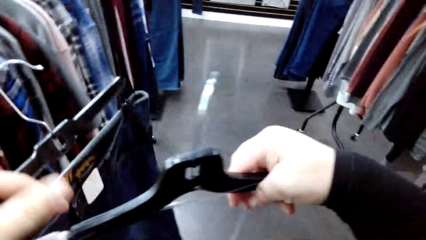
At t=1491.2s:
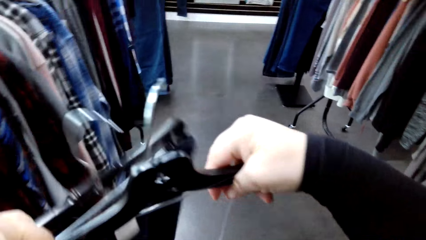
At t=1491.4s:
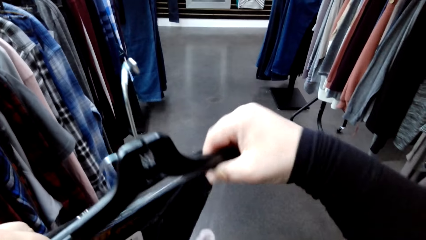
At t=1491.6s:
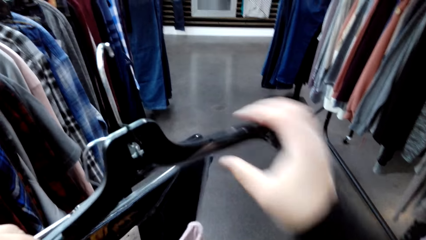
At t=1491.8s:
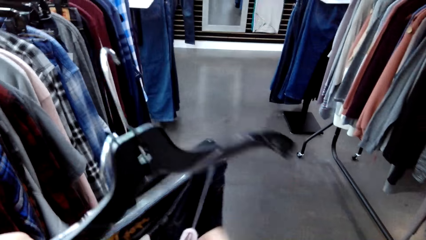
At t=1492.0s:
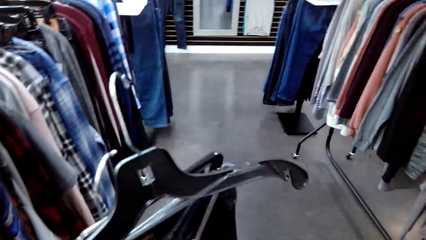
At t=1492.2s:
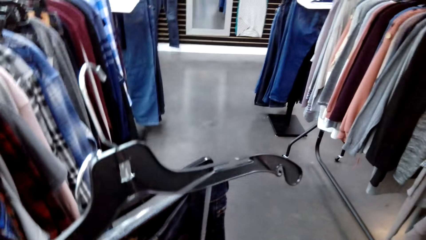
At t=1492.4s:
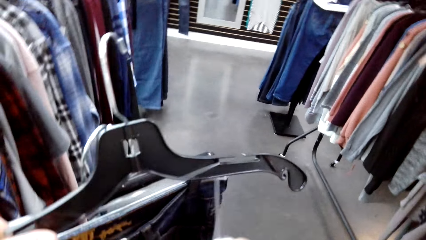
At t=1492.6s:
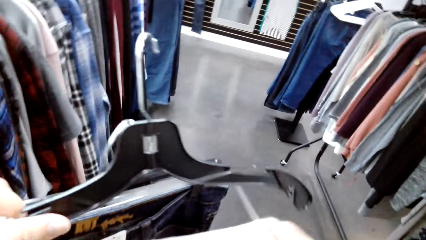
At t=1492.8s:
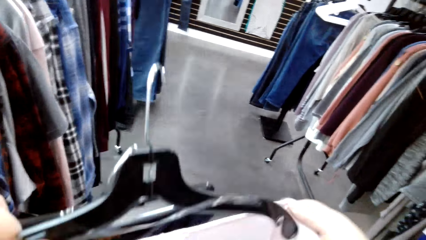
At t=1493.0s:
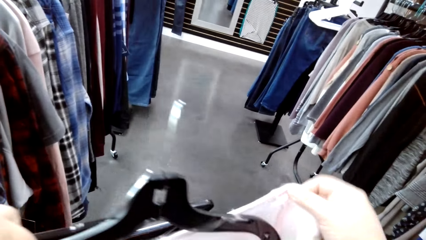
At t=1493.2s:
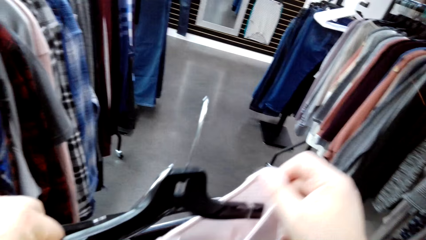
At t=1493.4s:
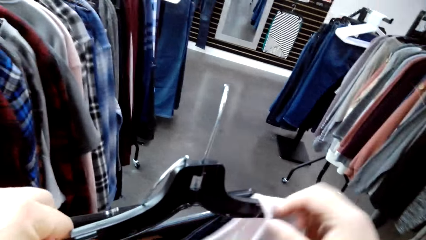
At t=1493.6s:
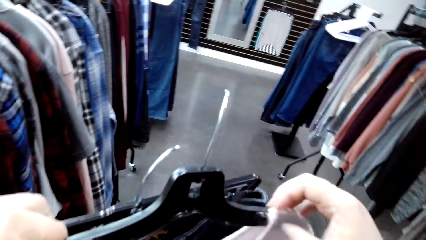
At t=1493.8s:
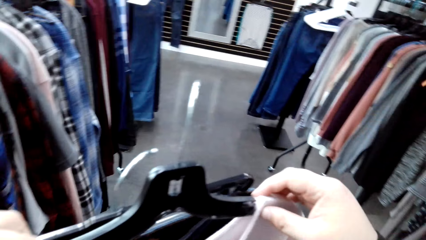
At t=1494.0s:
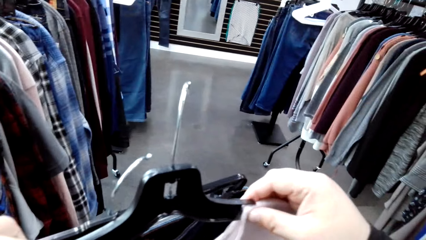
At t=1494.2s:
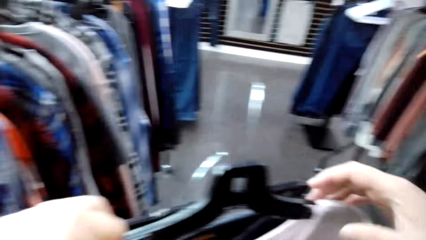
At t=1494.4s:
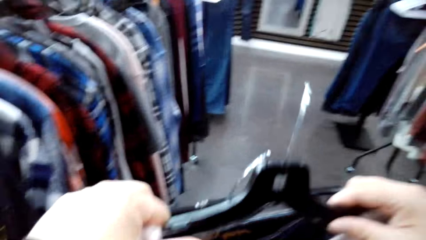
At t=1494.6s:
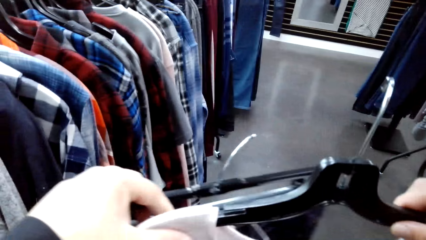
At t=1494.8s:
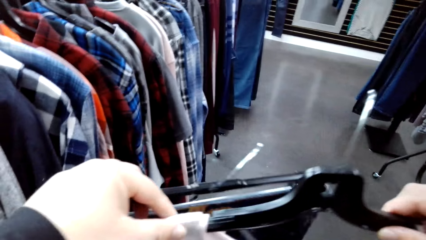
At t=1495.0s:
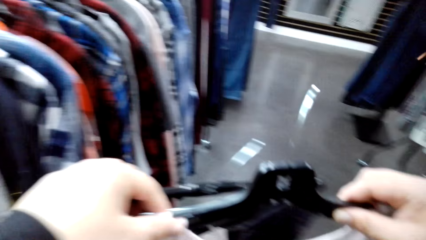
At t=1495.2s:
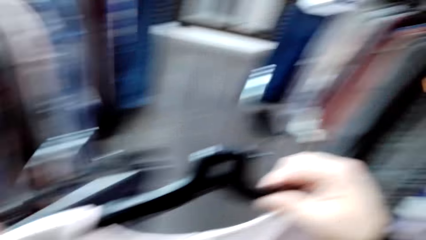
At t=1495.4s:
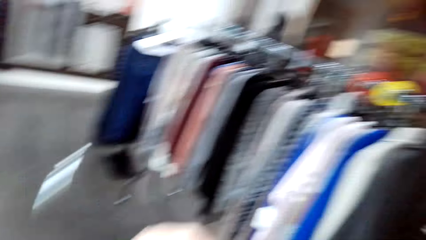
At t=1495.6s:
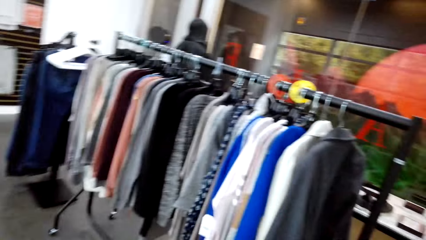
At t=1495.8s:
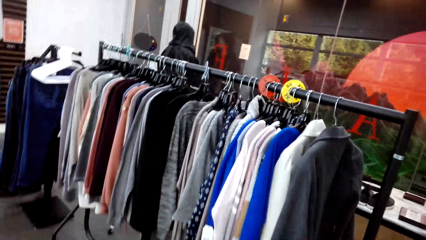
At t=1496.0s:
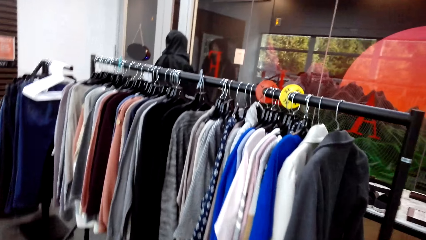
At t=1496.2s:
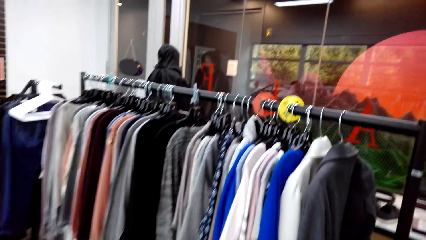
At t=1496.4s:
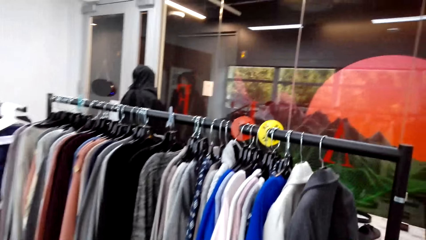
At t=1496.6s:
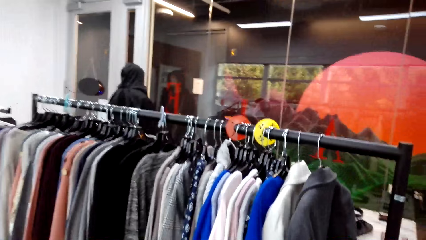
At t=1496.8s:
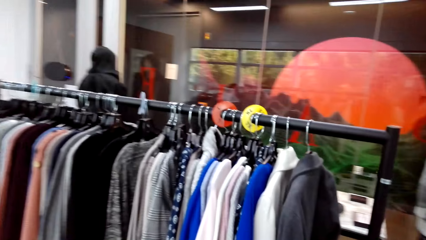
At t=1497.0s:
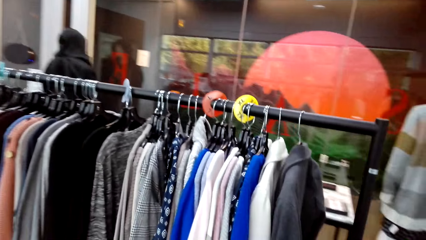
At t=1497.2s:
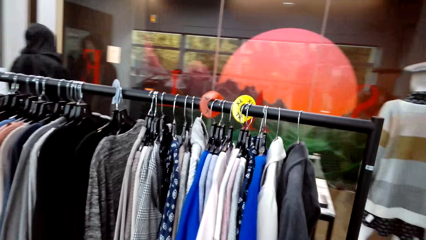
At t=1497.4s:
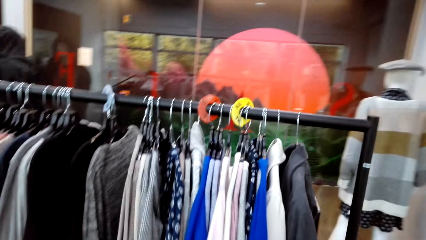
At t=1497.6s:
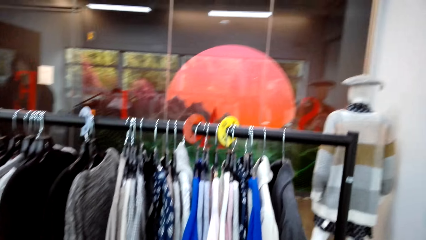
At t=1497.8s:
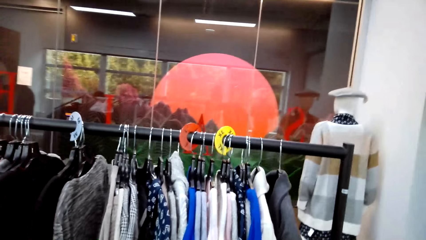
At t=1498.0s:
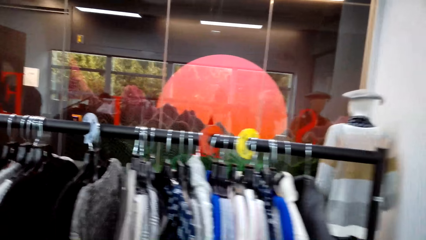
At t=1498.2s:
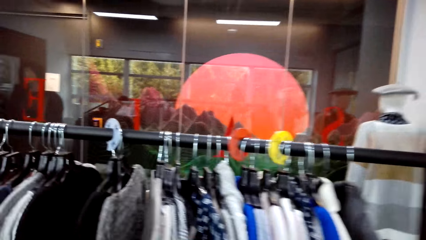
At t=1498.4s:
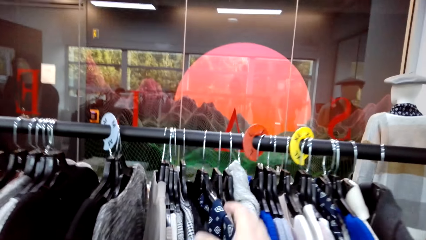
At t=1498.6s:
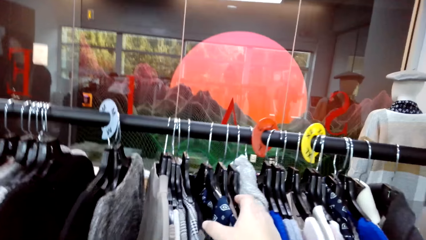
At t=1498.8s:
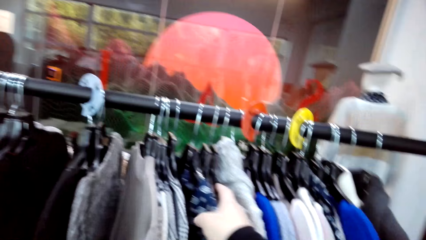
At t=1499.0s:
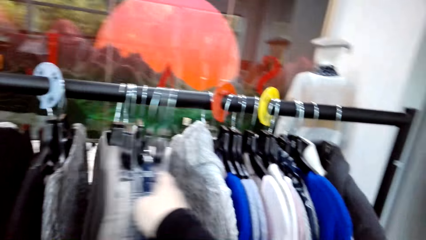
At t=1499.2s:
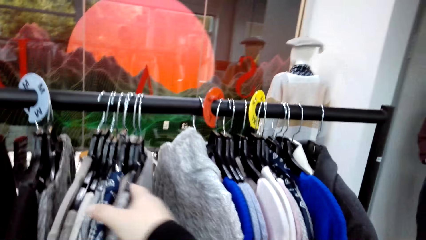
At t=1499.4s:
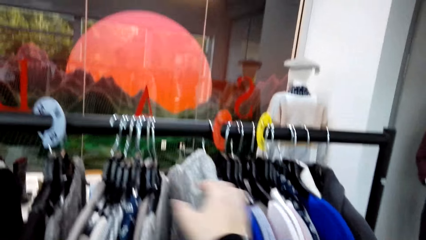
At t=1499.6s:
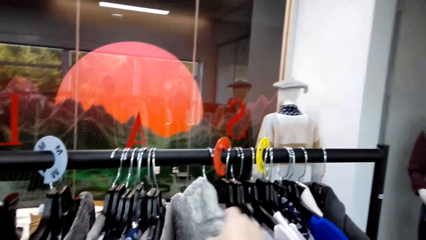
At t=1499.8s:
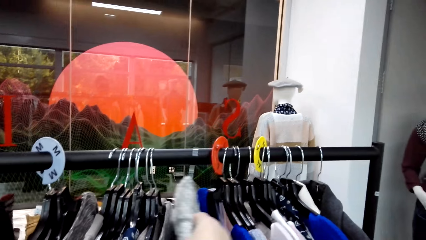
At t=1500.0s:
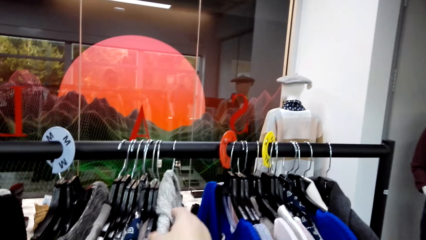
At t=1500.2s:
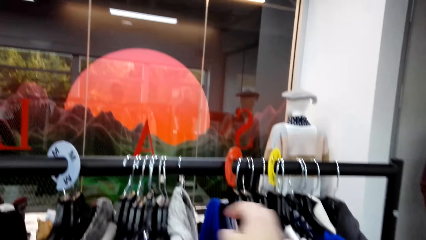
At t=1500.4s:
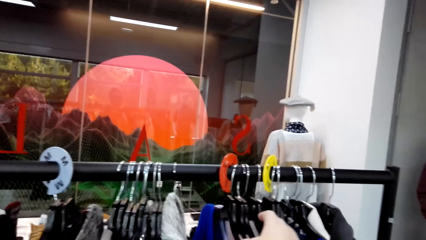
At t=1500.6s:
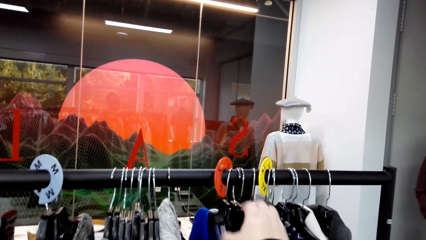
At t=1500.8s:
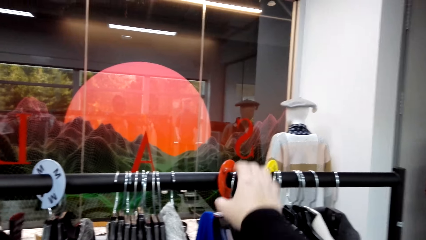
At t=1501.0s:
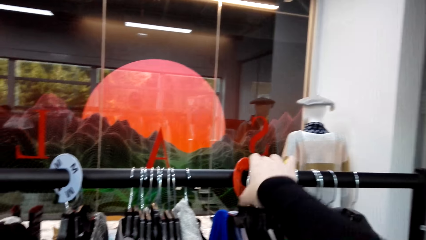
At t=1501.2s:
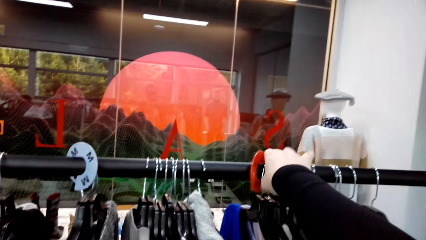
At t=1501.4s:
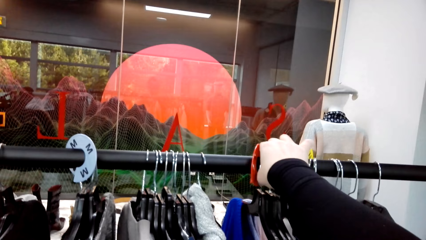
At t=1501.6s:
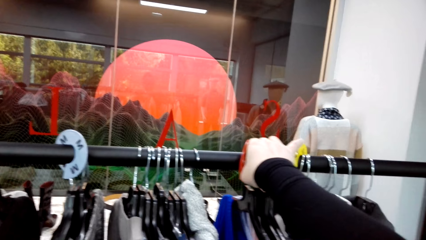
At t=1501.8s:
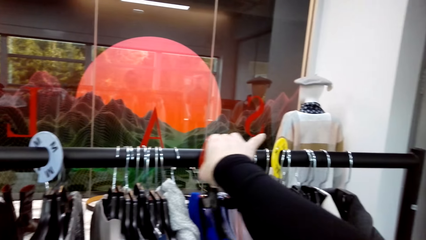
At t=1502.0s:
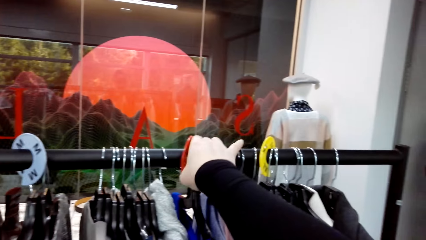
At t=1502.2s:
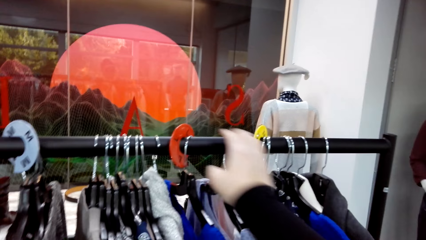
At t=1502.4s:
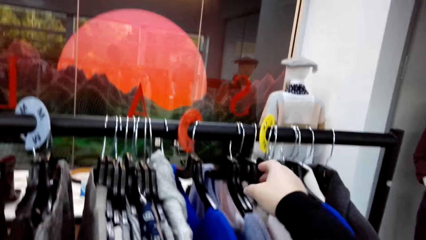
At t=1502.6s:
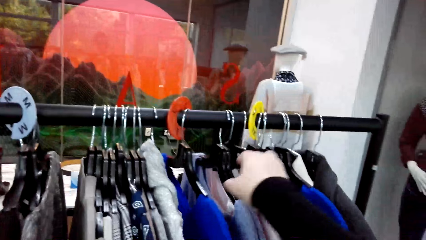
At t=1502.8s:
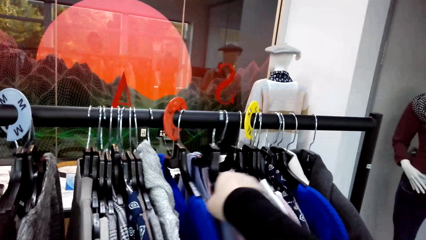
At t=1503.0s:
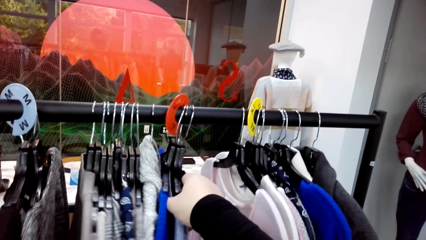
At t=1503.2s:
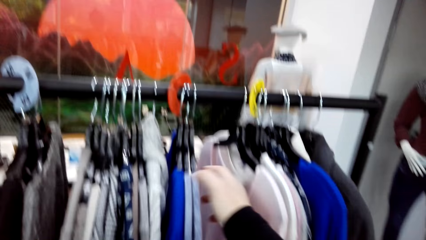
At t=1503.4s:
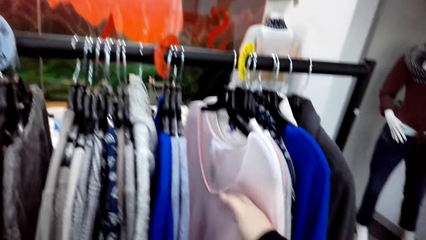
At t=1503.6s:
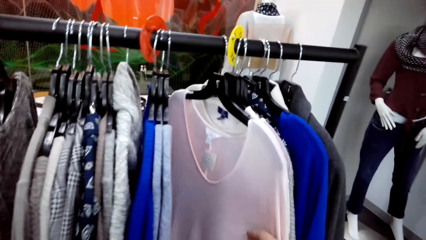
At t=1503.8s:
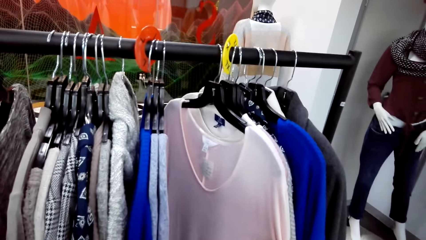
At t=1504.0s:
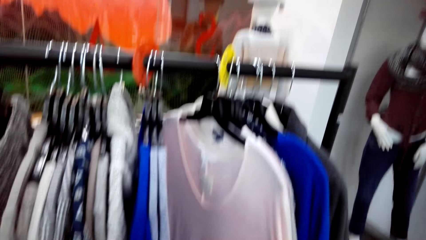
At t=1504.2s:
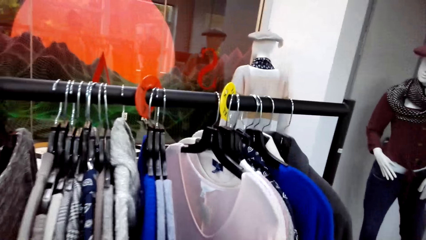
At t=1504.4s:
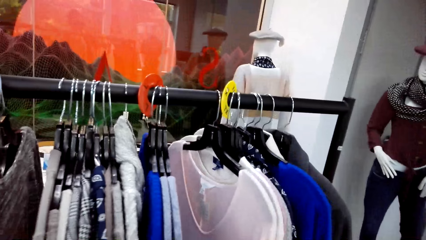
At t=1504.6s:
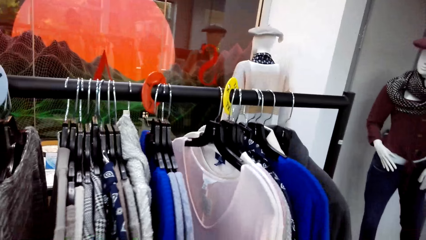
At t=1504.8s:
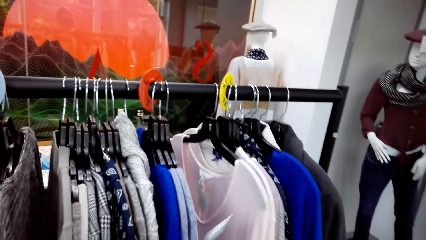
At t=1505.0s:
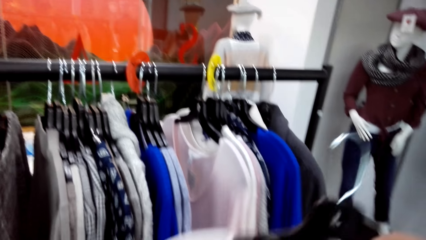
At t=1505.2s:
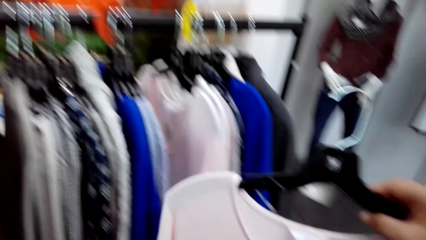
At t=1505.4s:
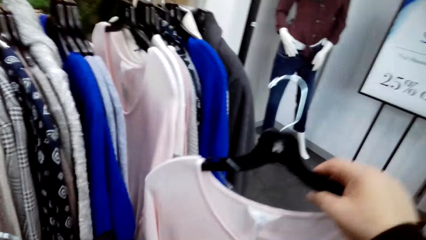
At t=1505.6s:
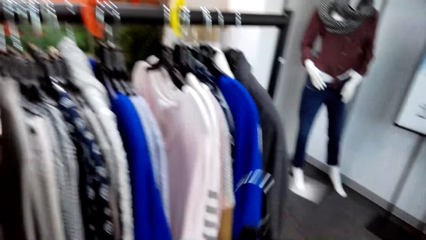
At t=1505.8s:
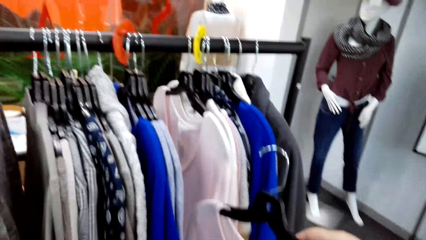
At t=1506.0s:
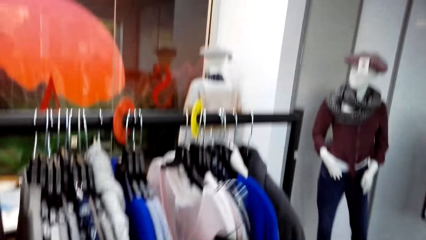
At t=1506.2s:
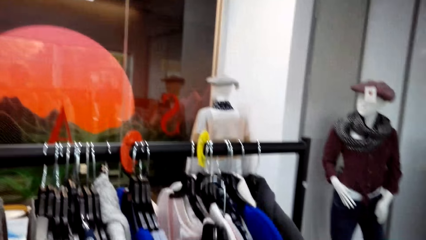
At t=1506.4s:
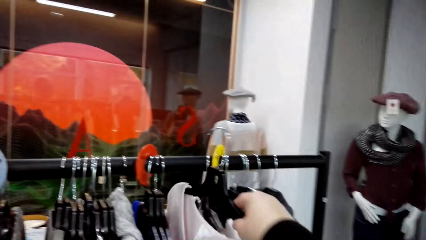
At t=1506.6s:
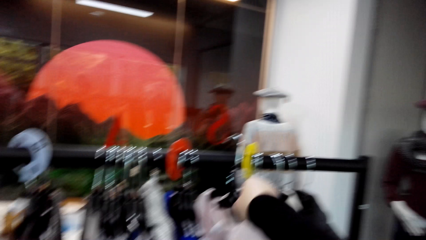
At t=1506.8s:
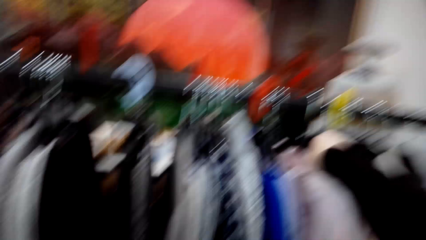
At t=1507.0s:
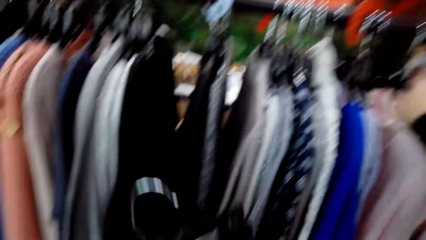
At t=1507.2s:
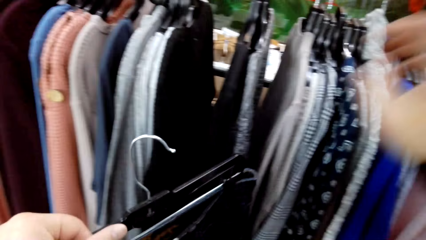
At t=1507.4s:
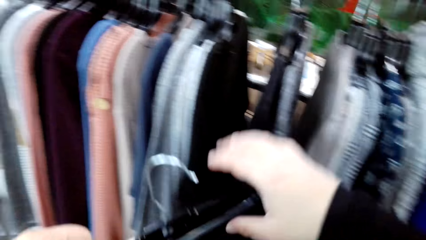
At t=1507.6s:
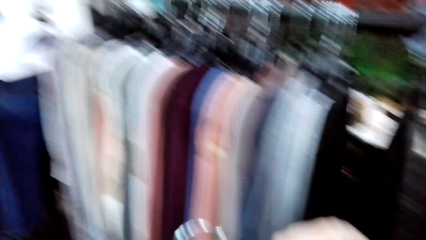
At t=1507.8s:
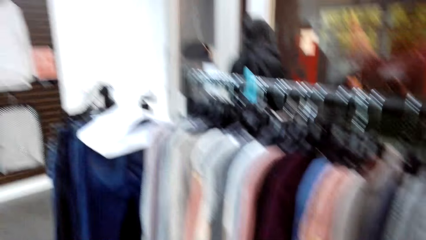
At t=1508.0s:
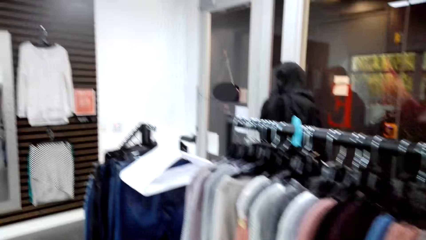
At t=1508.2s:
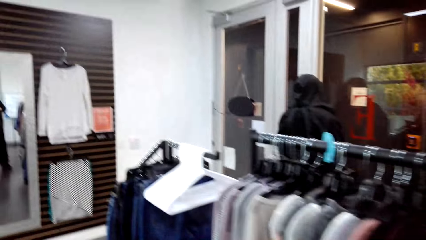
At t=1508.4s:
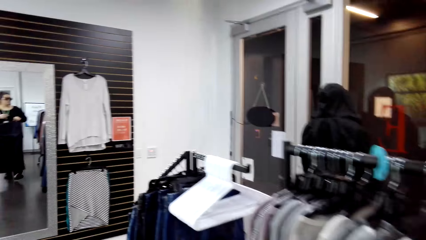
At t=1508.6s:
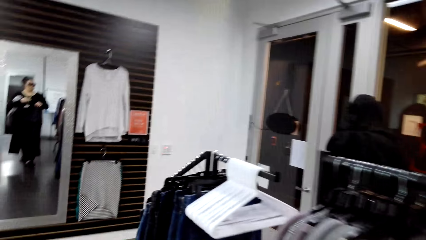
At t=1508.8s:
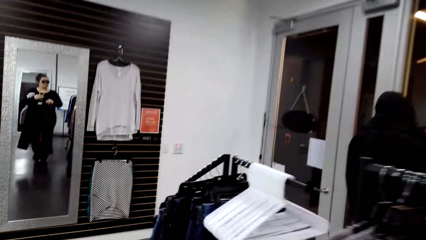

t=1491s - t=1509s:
The camera wearer holds a hanger. They hold clothes together. They move the clothes on the clothes hanging rod. They pick up a cloth. They put the clothes on the clothes hanging rod.
